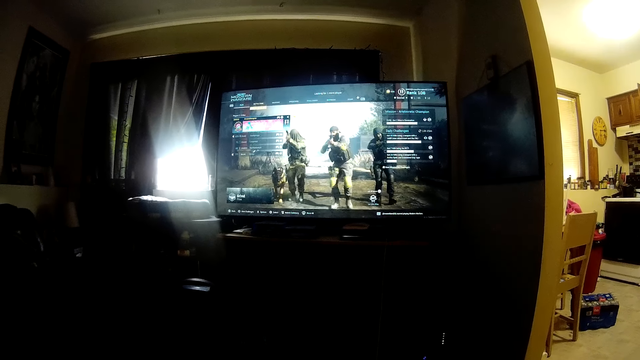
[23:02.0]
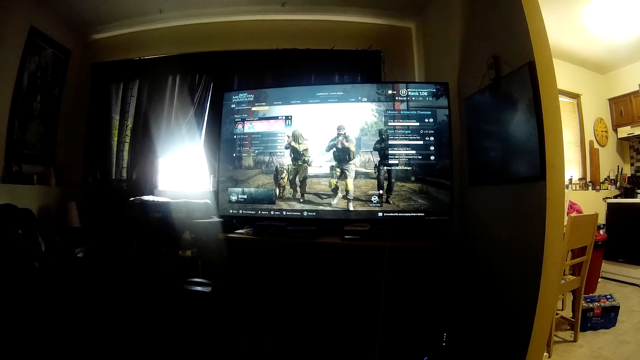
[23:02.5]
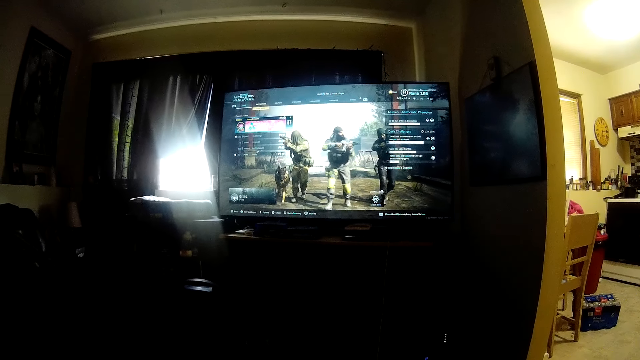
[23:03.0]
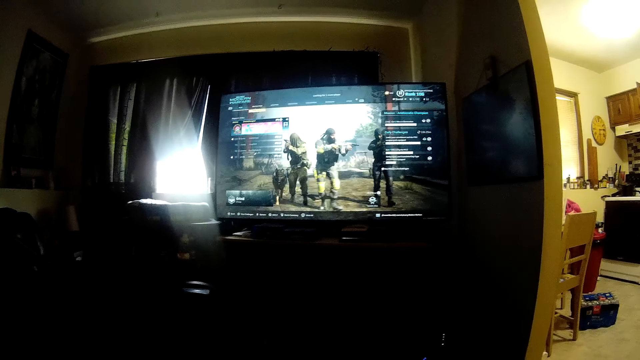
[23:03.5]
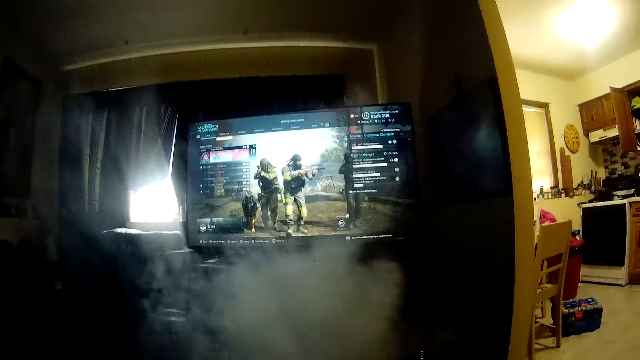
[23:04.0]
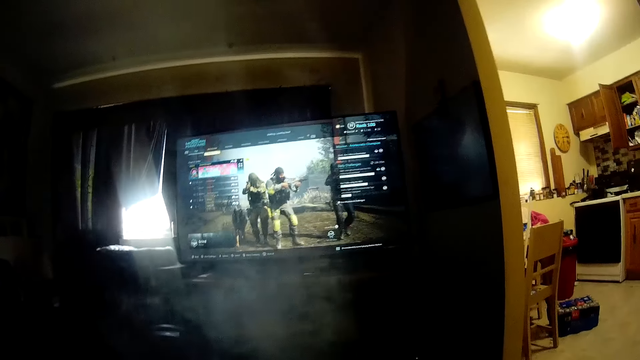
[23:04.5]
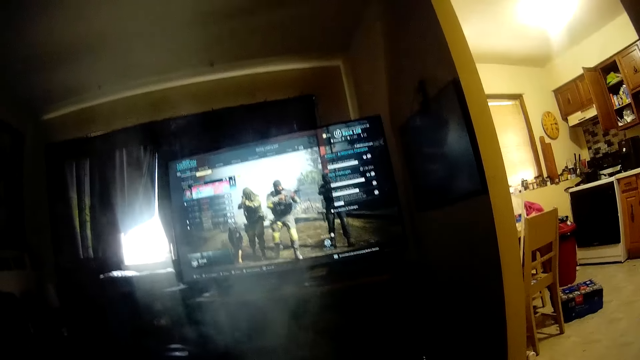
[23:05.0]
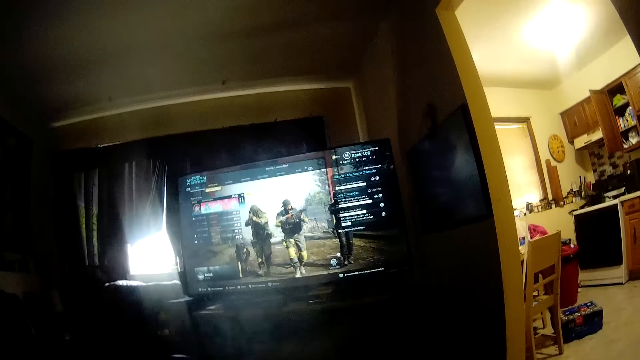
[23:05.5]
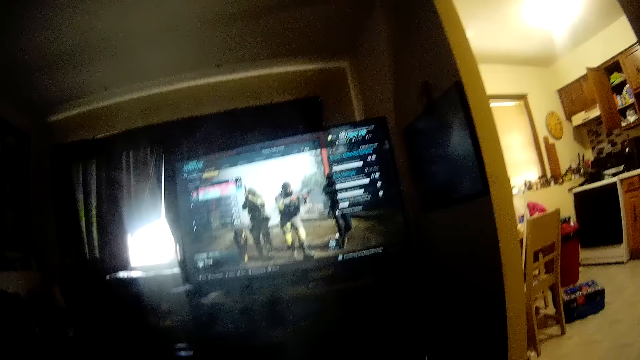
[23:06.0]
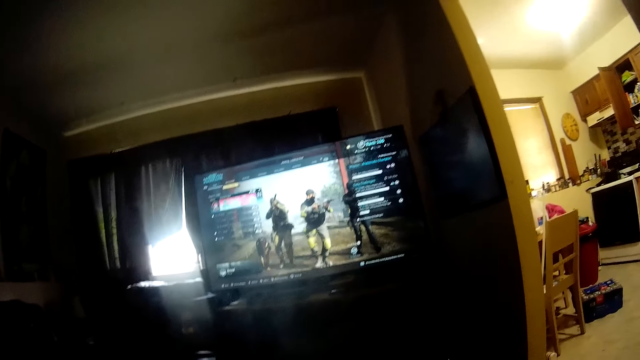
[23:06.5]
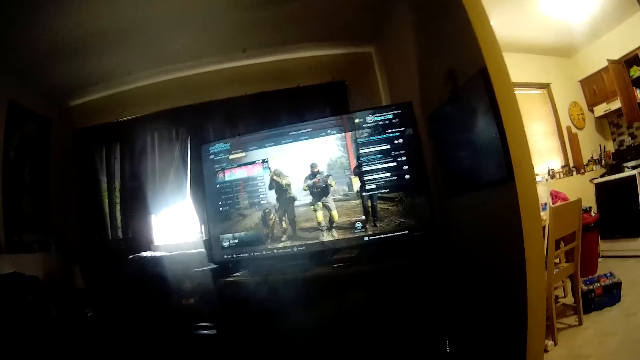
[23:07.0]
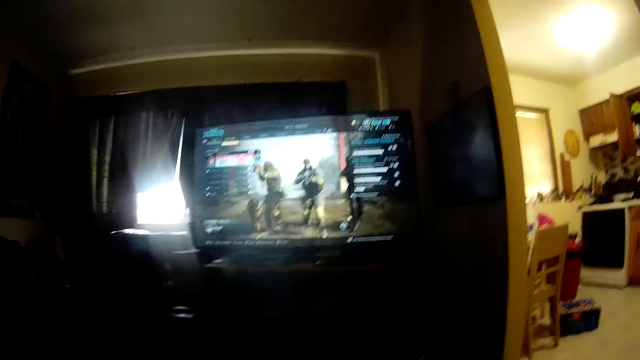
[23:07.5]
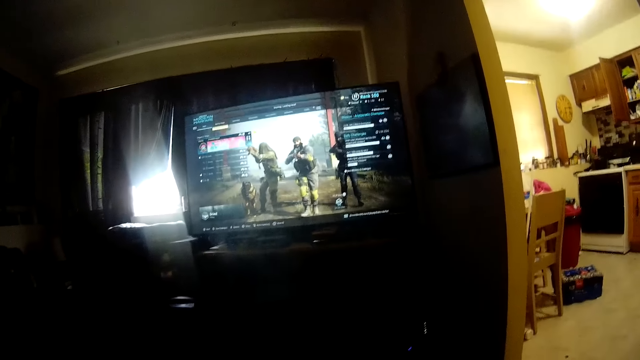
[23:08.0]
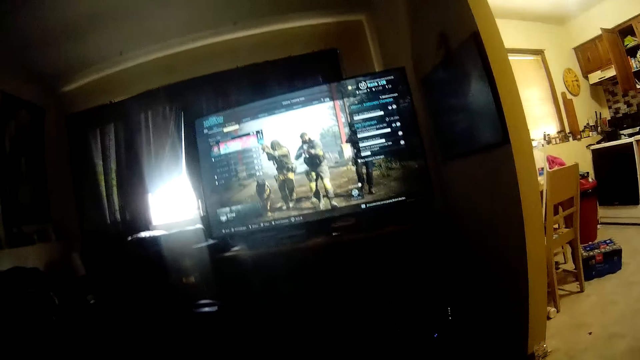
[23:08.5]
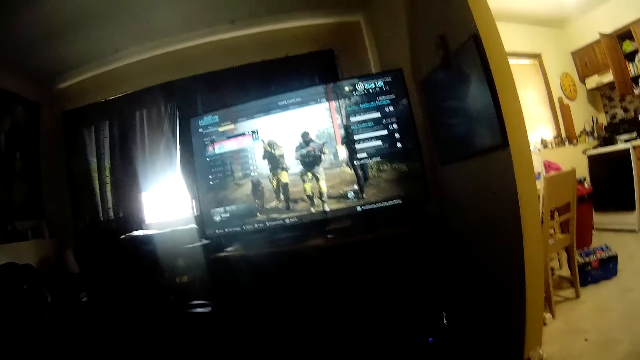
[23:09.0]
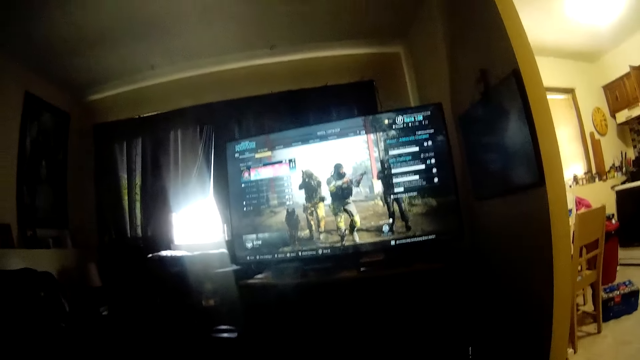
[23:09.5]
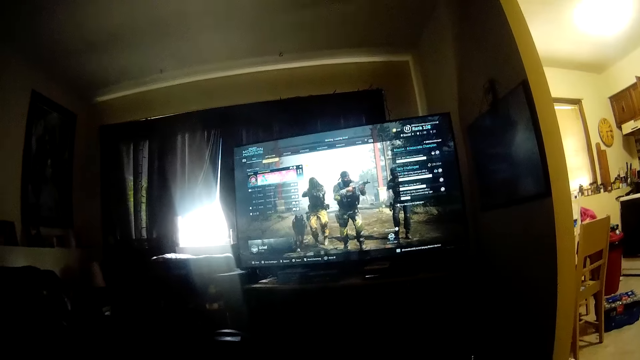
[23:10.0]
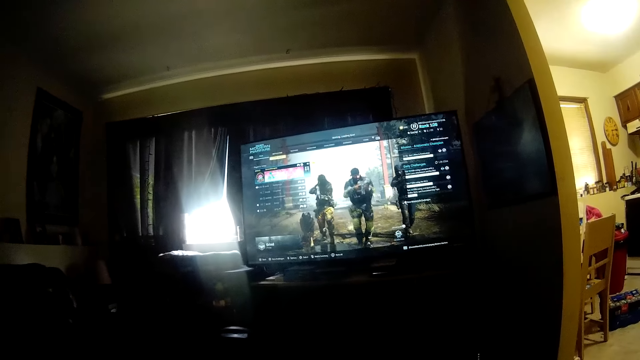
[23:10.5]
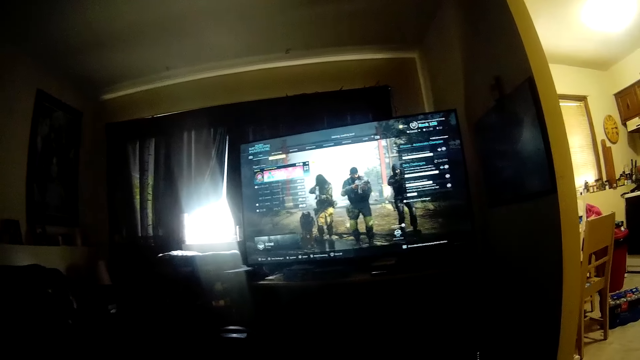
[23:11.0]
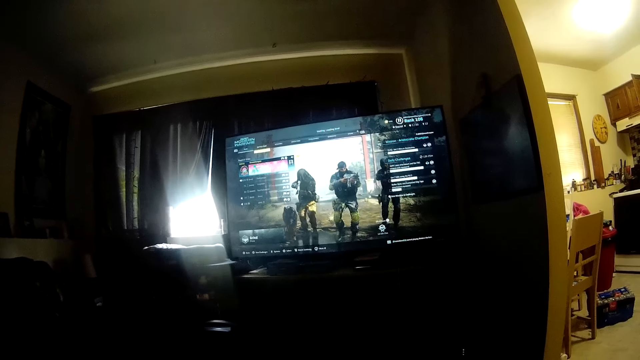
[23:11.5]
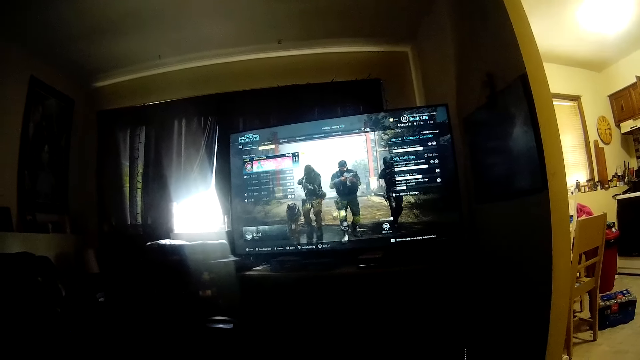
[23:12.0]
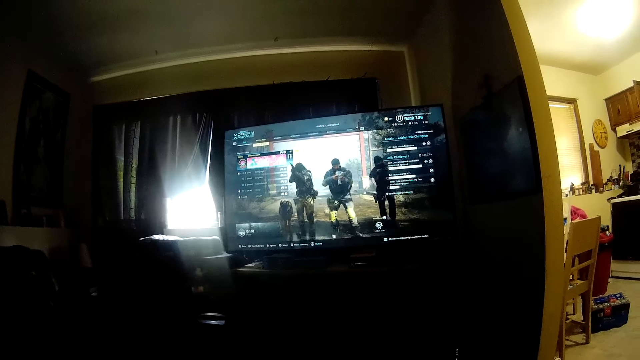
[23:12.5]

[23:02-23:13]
The camera wearer exhales smoke. They play a video game.

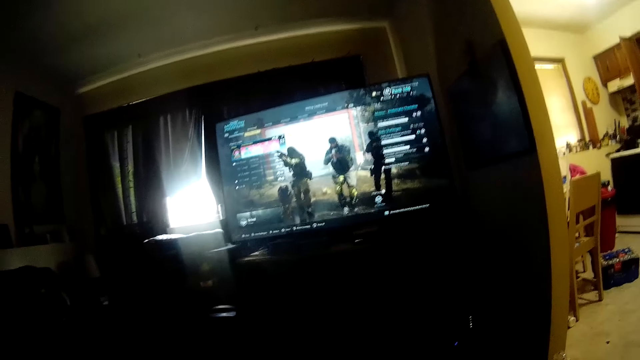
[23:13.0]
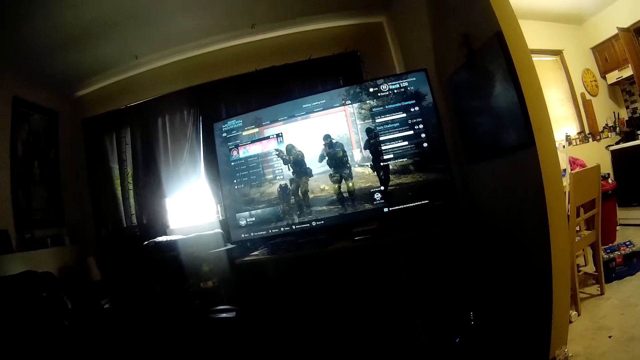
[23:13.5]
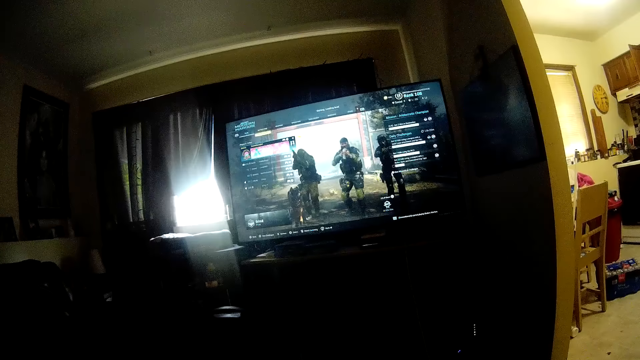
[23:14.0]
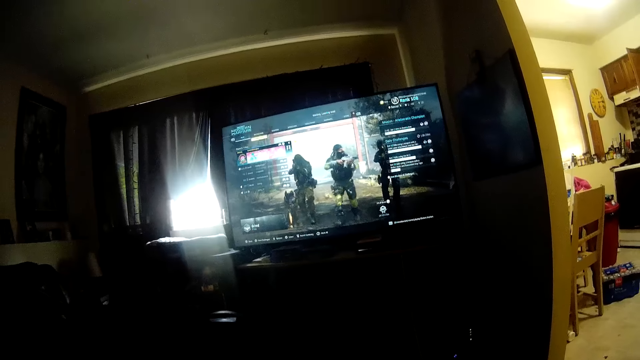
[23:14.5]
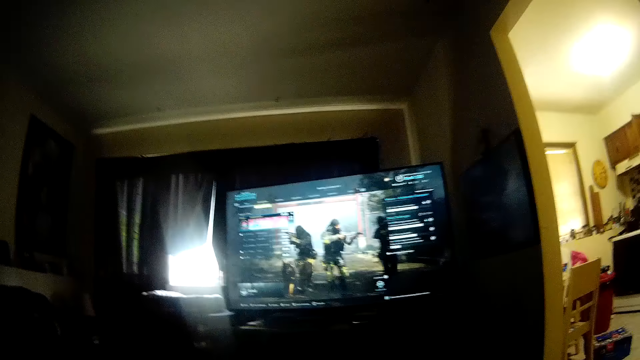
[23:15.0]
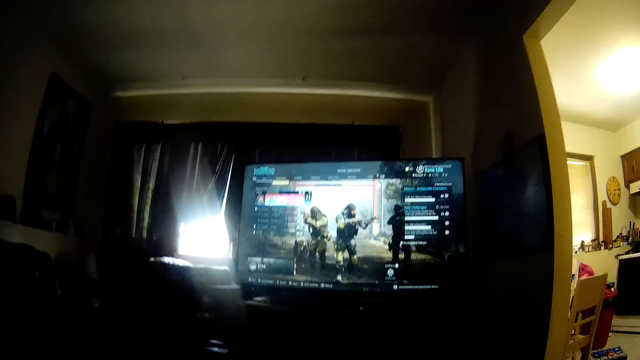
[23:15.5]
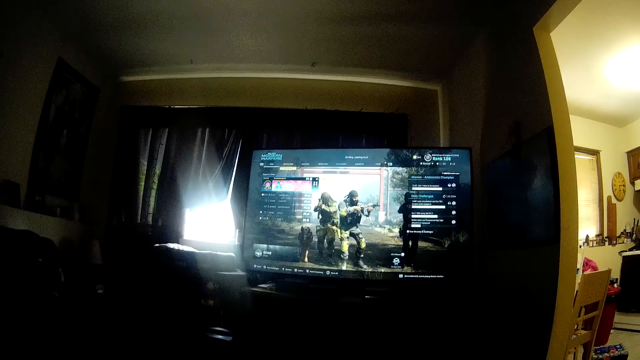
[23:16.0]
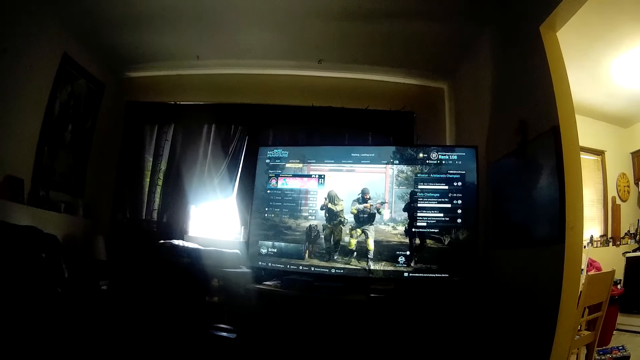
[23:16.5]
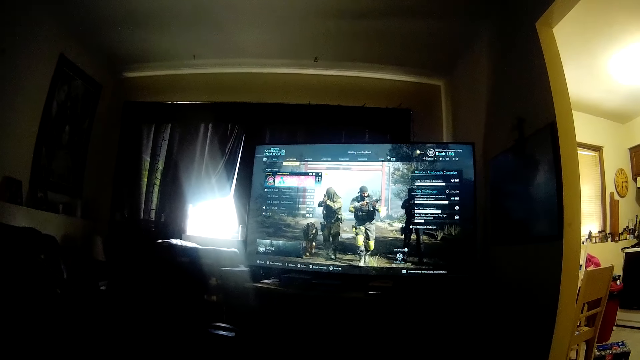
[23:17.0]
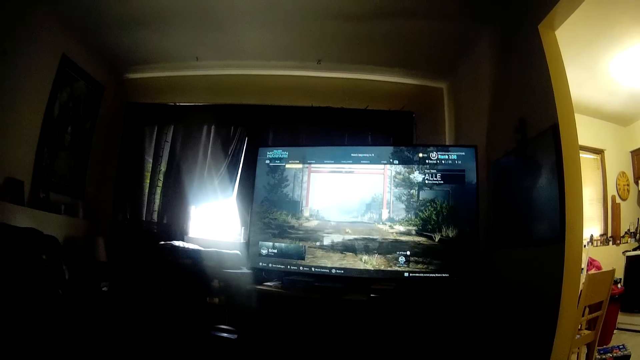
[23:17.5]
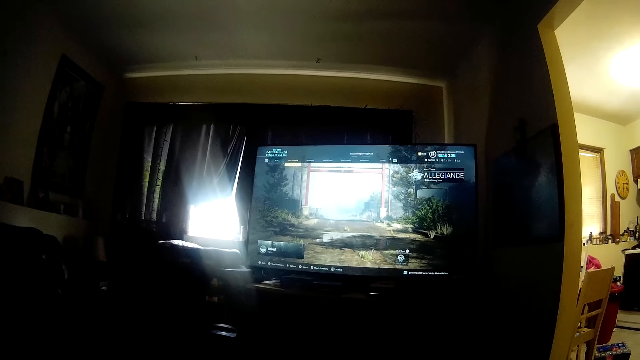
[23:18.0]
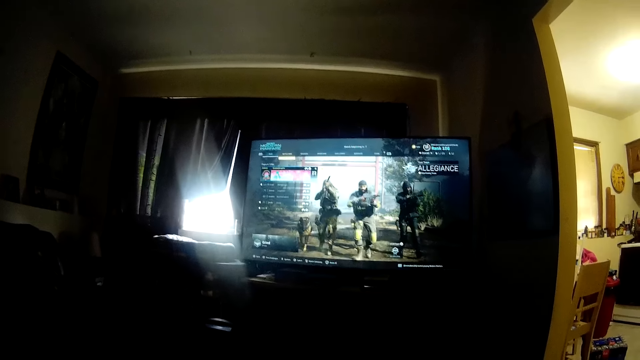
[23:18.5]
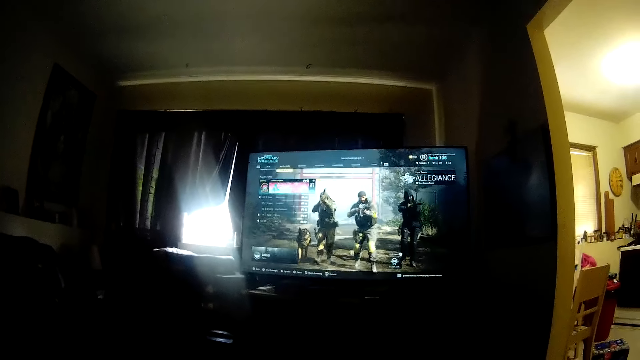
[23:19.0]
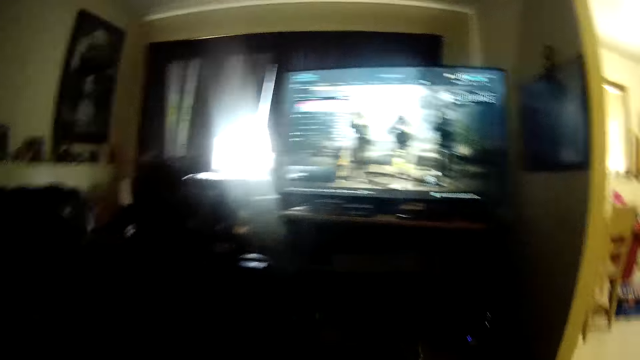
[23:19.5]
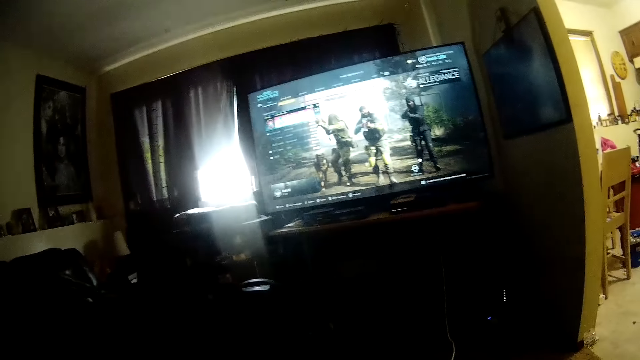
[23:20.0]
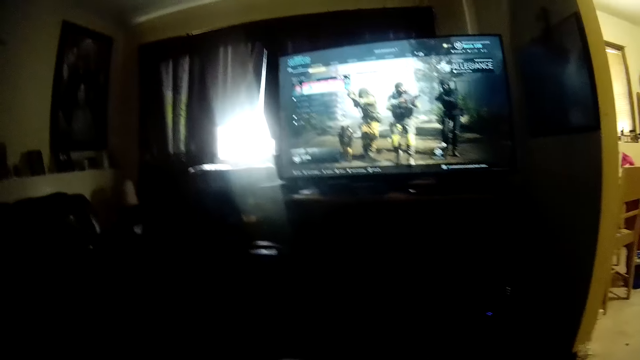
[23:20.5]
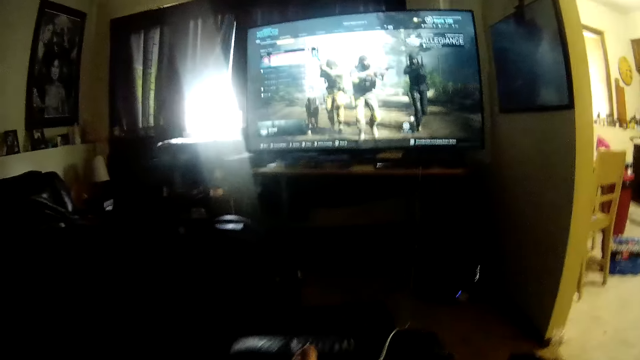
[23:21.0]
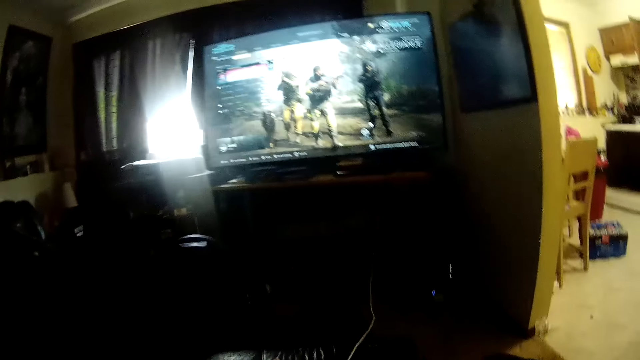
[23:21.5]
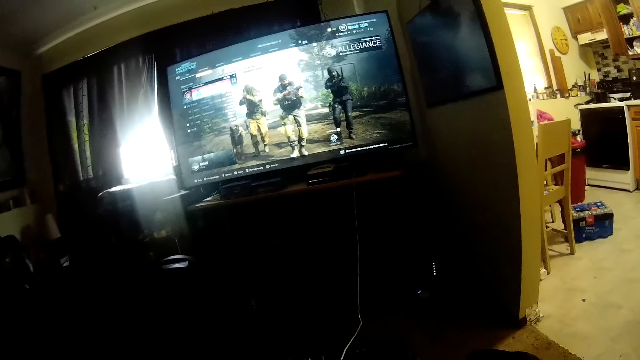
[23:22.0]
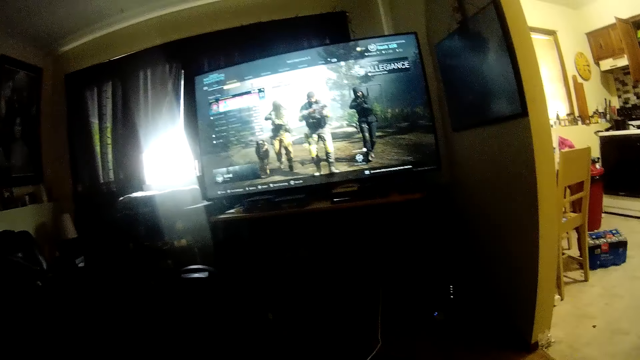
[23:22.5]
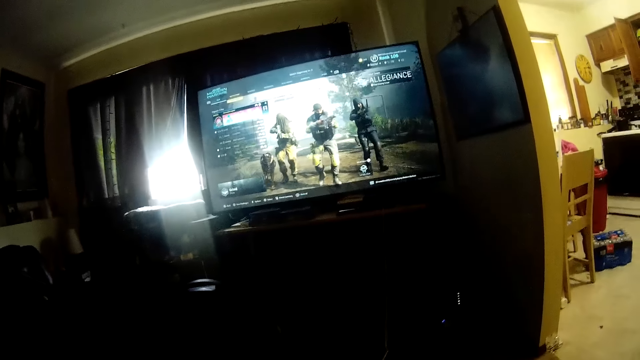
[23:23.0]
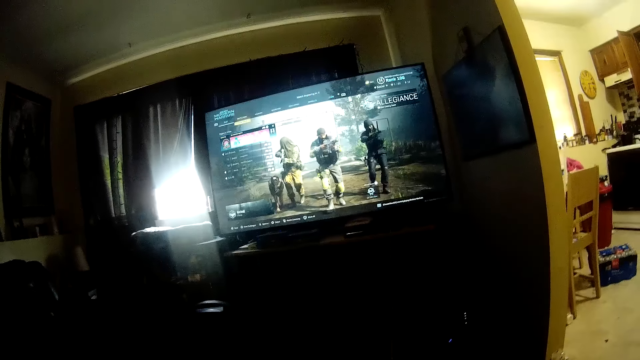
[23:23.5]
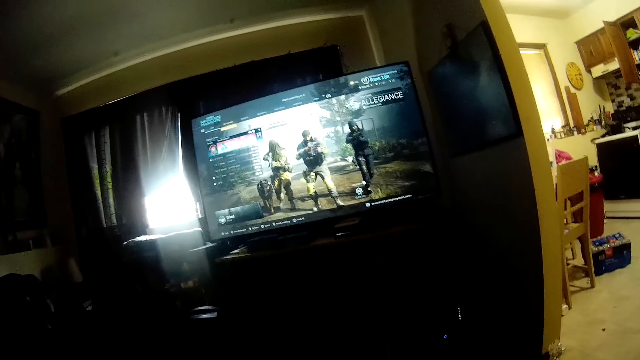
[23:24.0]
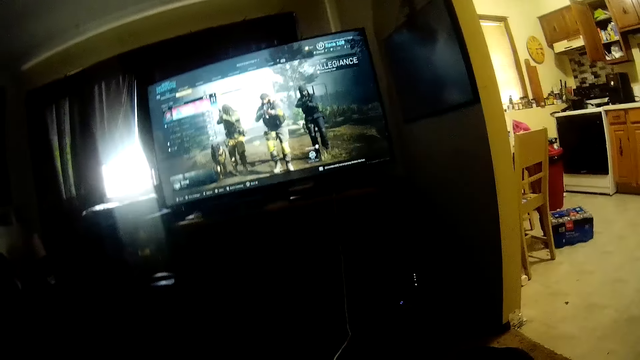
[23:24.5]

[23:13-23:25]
The camera wearer turns to the side. They play a video game.
